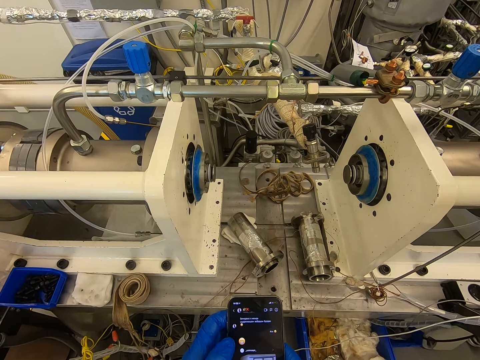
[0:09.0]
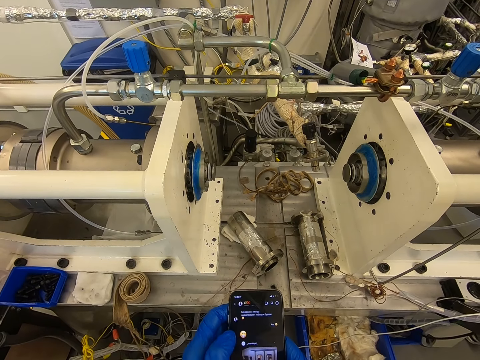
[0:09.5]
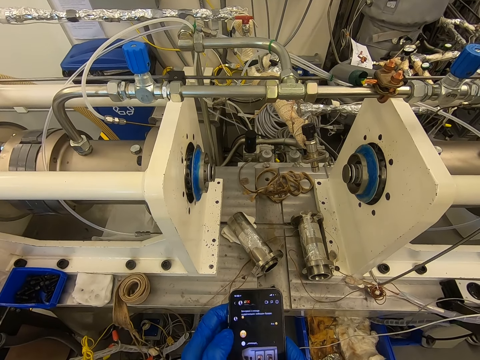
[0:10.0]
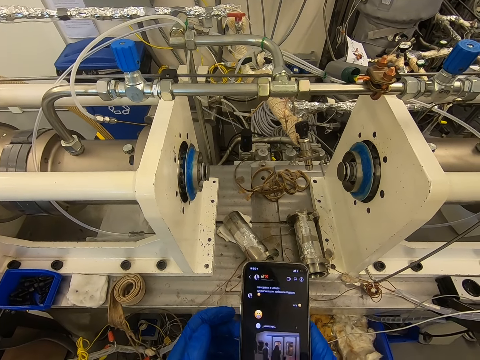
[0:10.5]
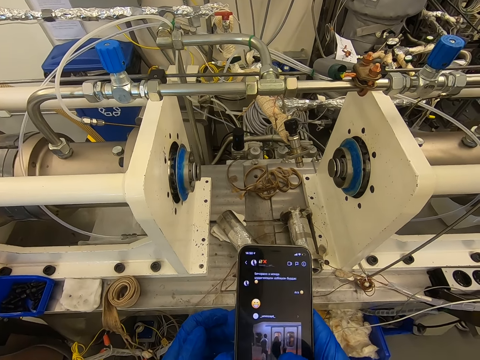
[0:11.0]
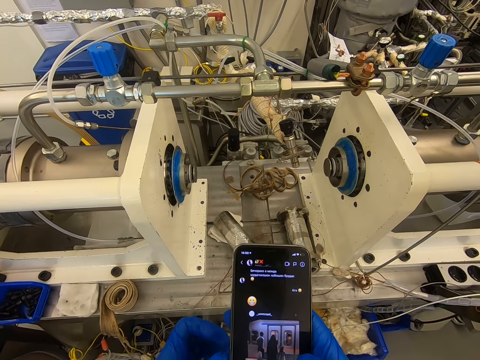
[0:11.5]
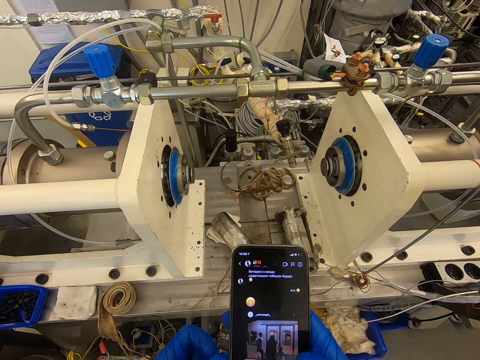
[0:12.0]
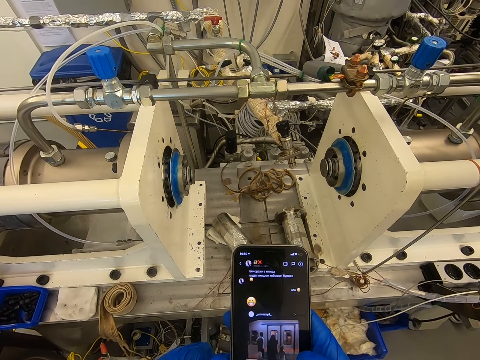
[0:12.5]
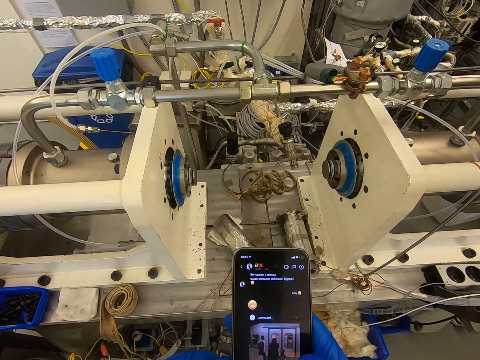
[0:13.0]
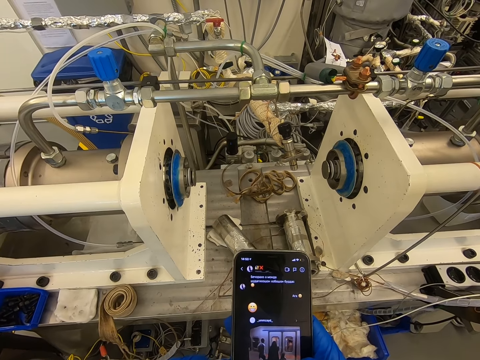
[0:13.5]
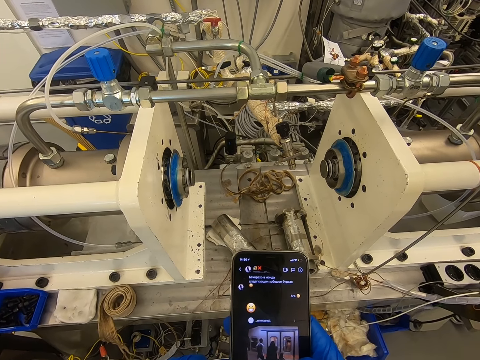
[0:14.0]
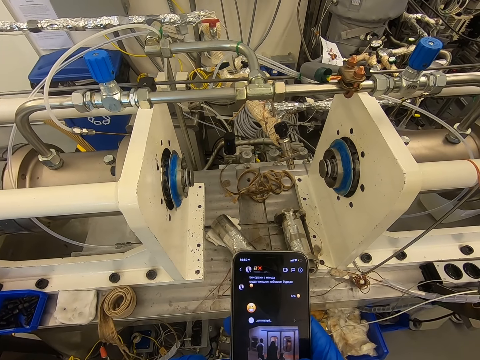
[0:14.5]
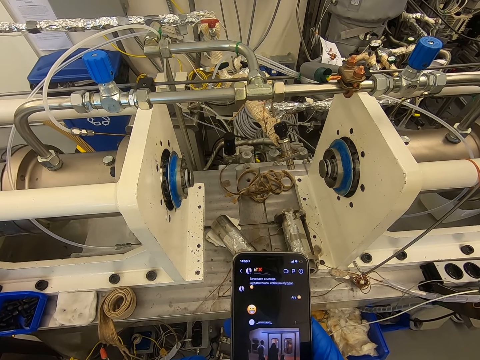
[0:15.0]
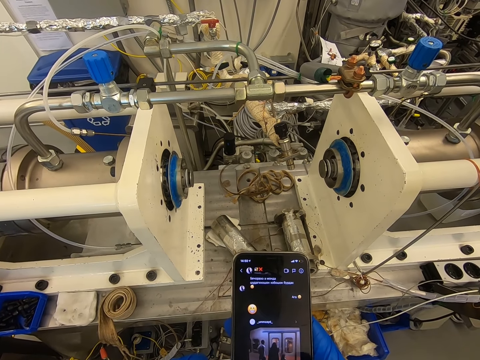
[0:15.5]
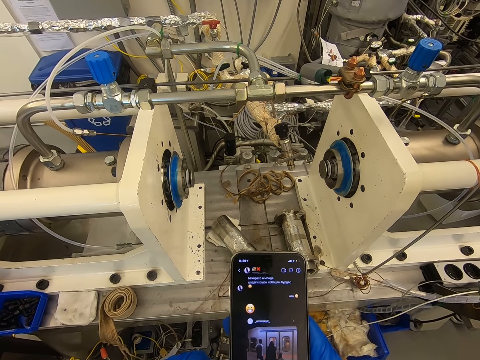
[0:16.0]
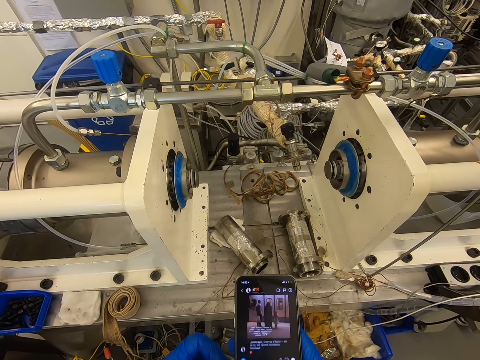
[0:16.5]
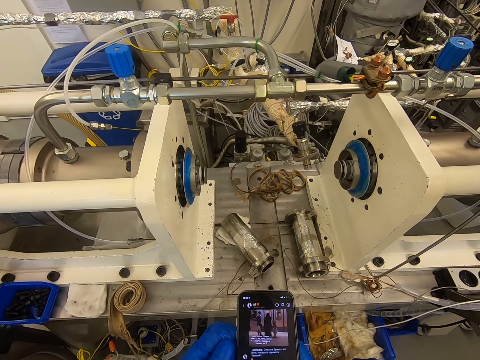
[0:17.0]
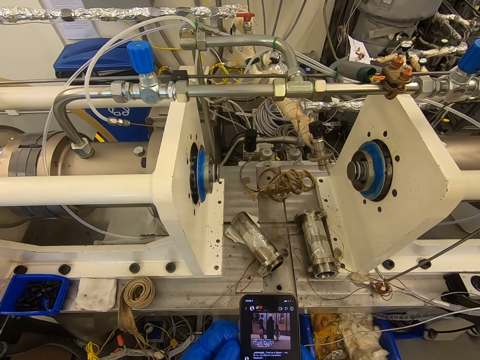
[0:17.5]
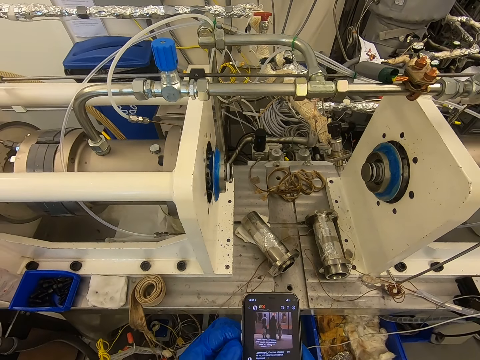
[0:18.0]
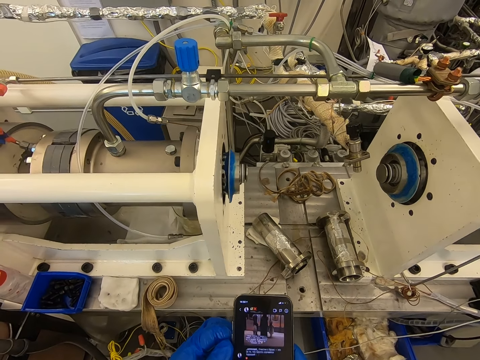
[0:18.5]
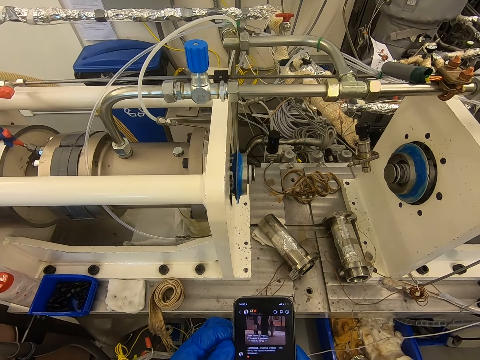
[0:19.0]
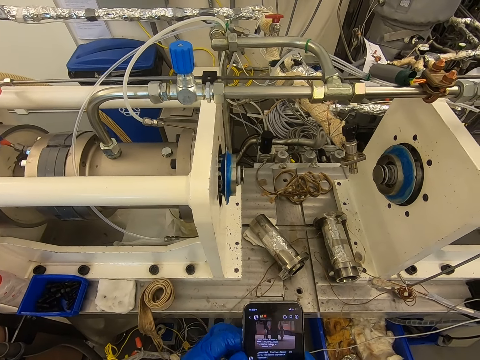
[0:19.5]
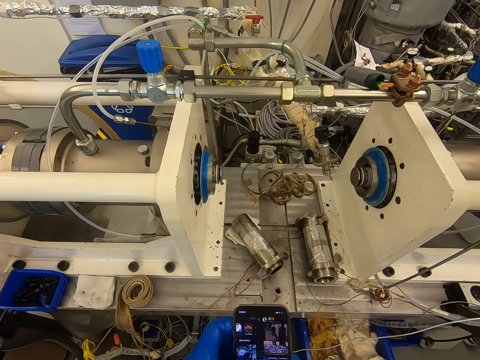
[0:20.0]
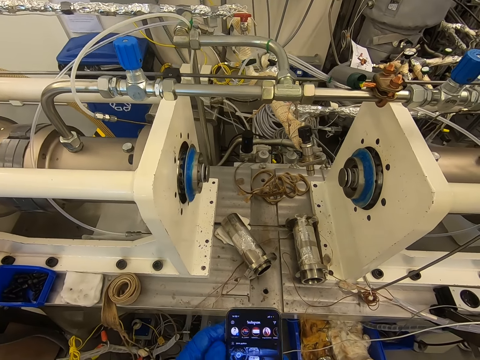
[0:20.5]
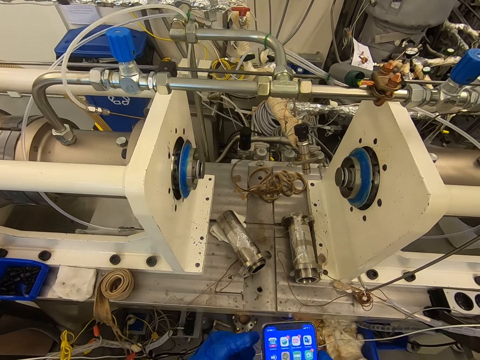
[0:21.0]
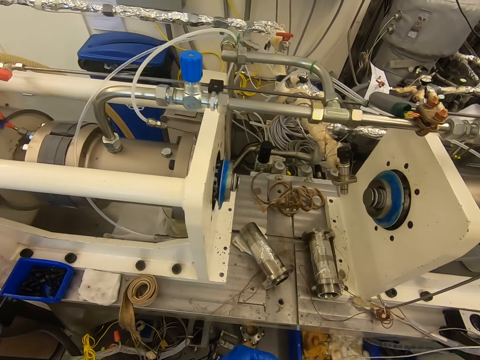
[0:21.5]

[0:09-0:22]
The camera wearer looks at the phone. They scroll the phone. They press the phone.

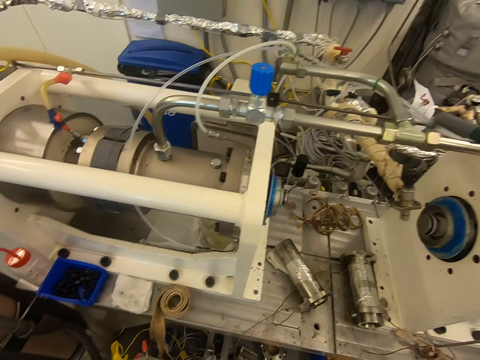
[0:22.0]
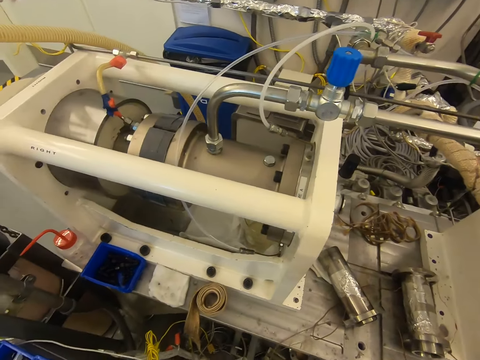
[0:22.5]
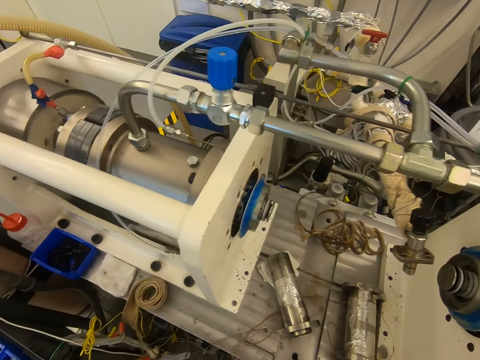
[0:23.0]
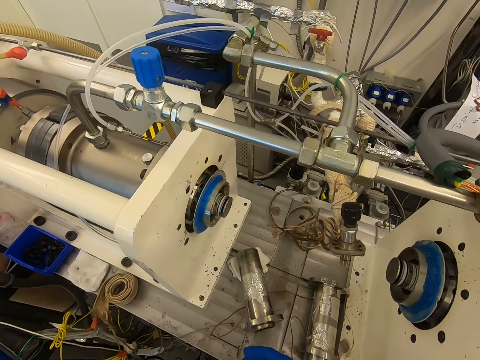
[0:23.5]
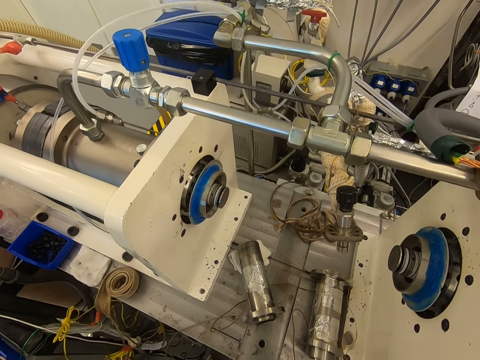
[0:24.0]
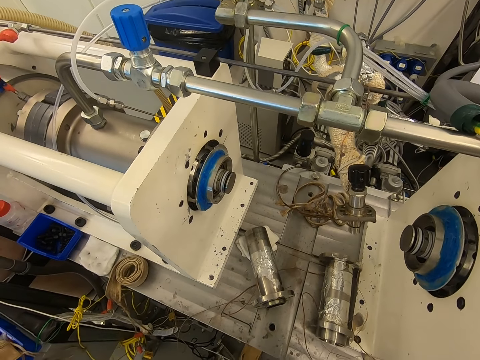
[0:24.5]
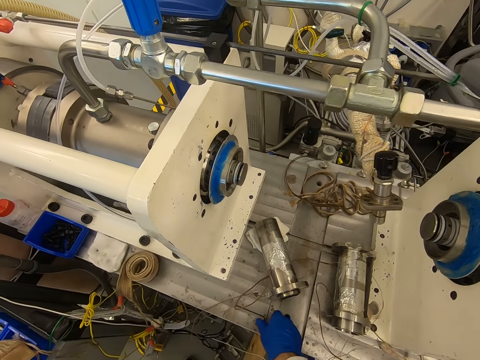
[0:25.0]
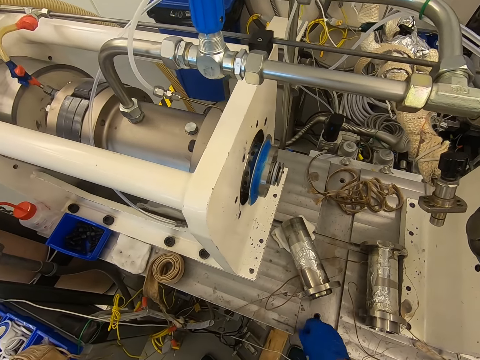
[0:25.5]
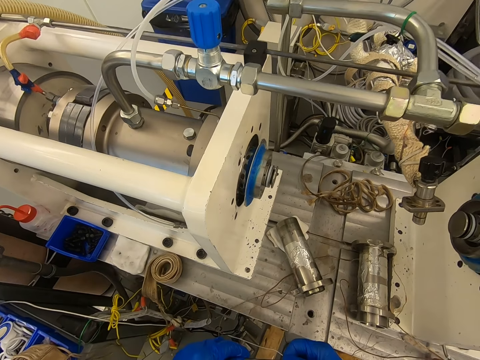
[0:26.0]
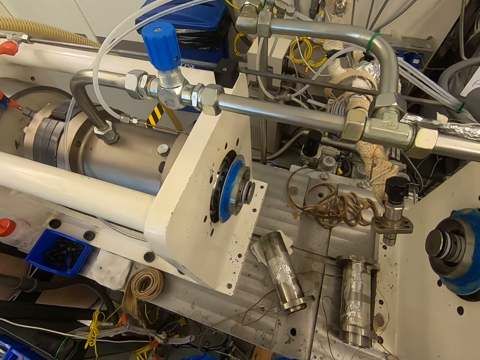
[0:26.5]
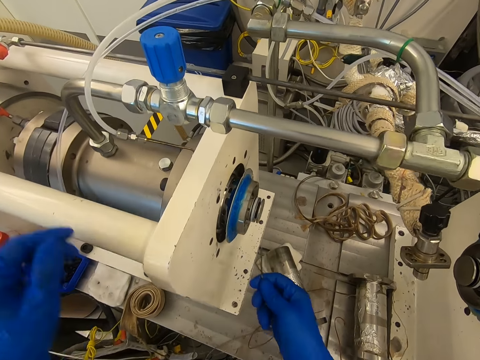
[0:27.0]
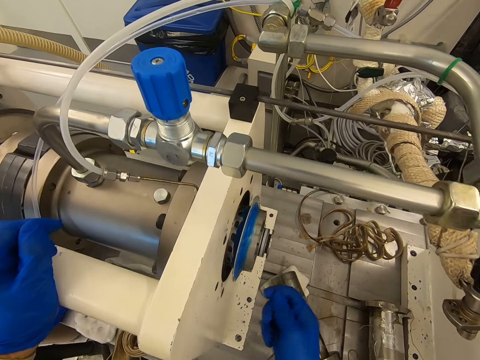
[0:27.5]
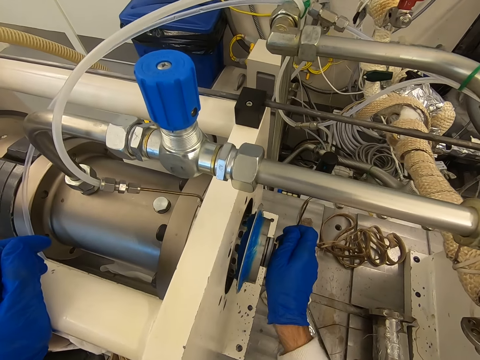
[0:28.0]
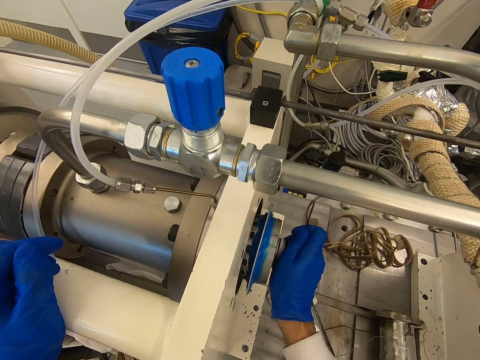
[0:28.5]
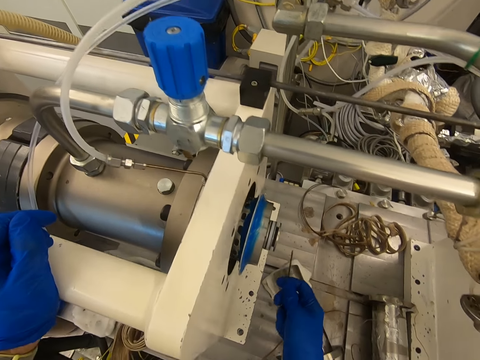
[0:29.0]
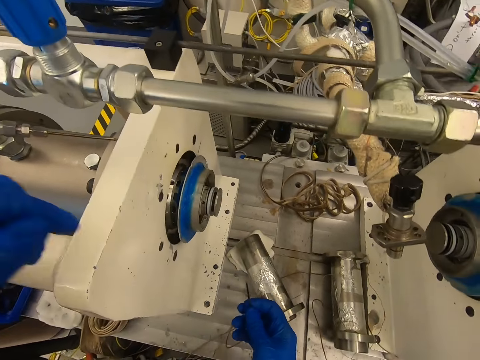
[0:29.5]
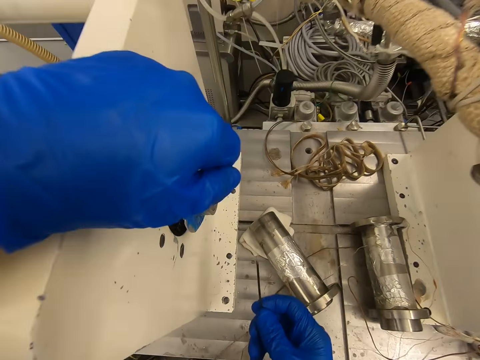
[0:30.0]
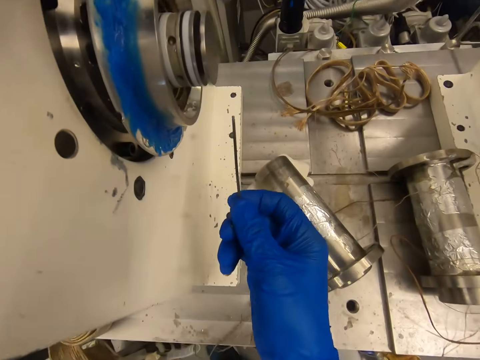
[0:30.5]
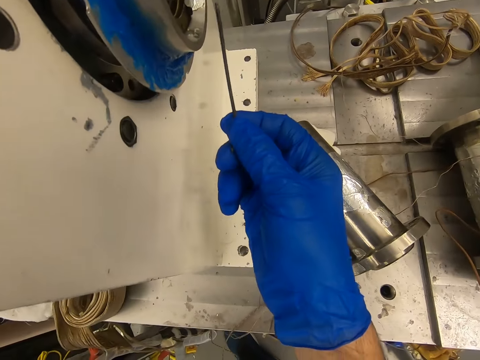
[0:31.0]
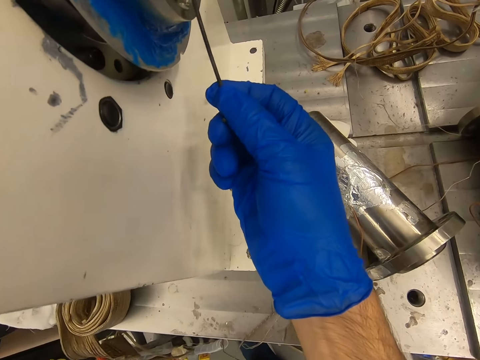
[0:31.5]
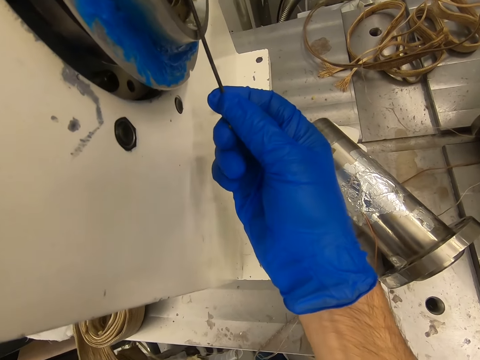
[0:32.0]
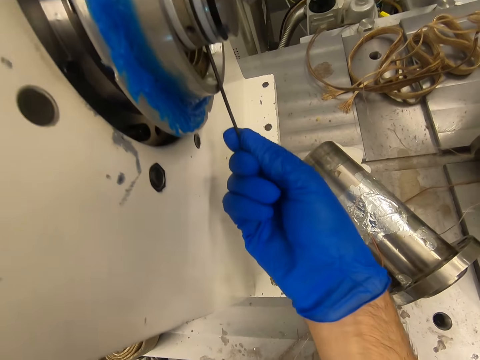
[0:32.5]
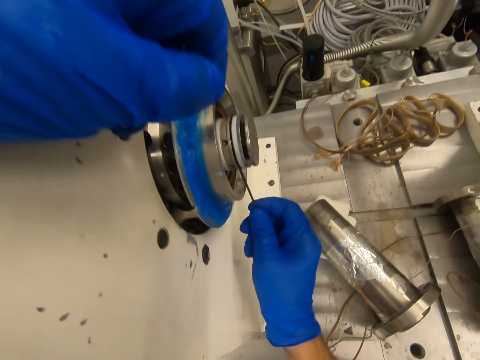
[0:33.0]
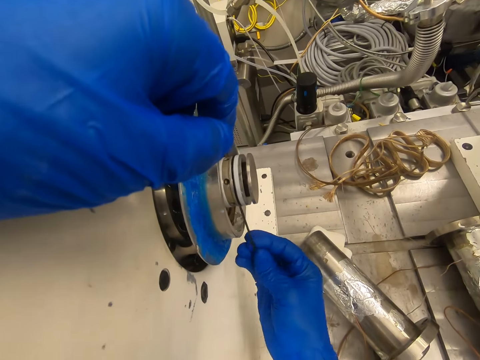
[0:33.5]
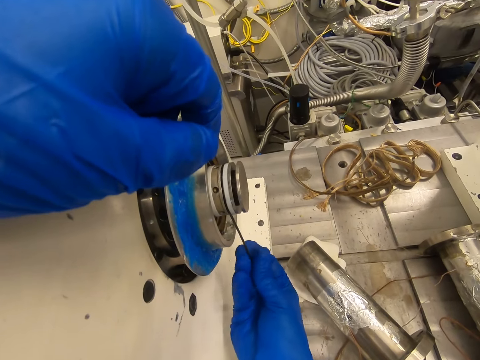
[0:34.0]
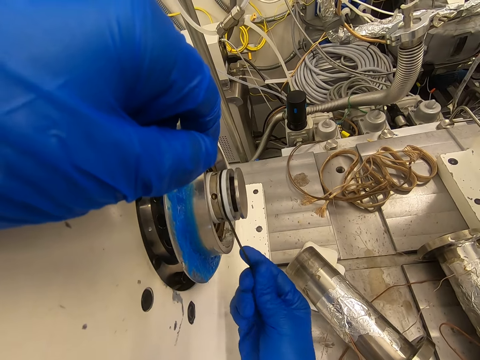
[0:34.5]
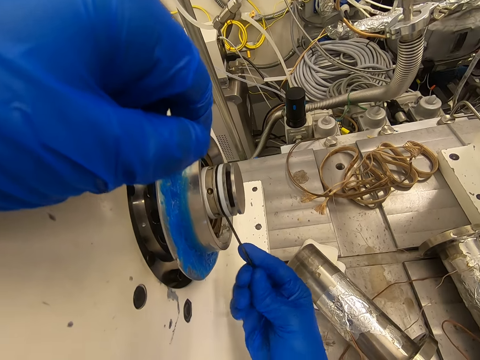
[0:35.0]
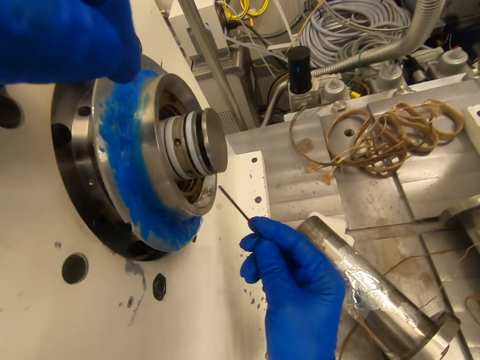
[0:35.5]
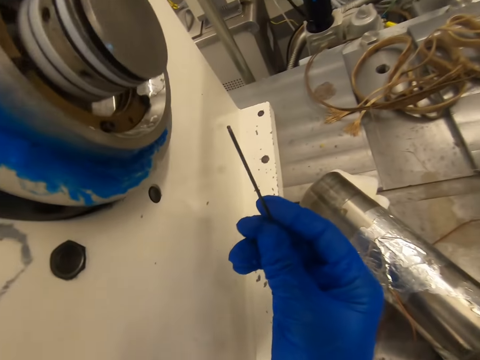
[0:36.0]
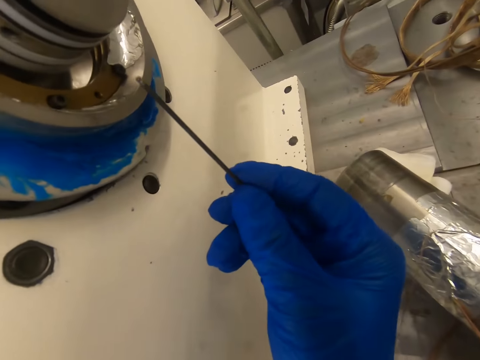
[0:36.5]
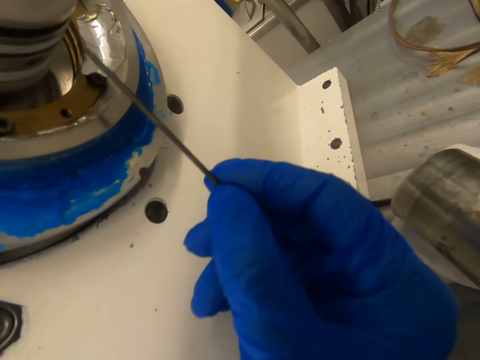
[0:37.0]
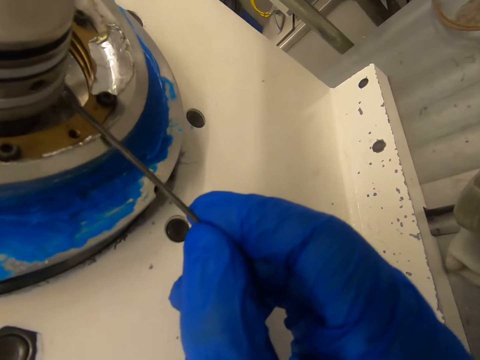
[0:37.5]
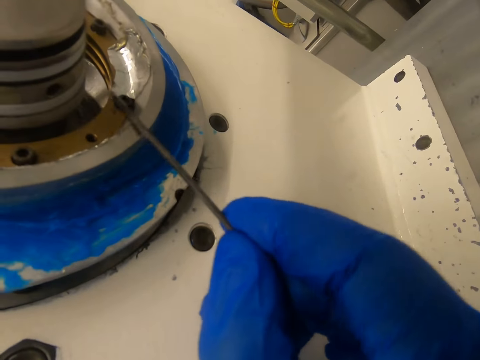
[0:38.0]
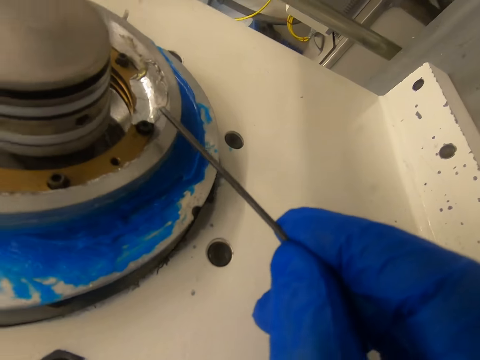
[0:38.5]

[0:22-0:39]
The camera wearer looks at the machine. They pick up a rod. They pick up the string. They touch the machine with the left hand. They touch something with the right hand. They move the left hand to something. They try to open the screw with the rod. They touch something with the rod. They fix the spindle. They look at something.
